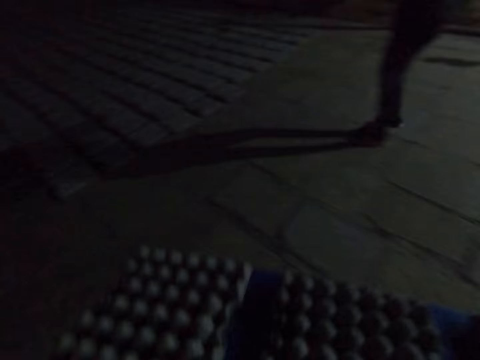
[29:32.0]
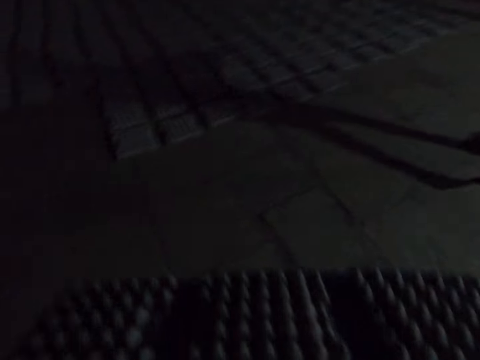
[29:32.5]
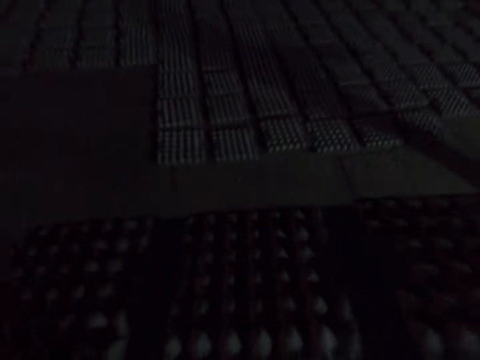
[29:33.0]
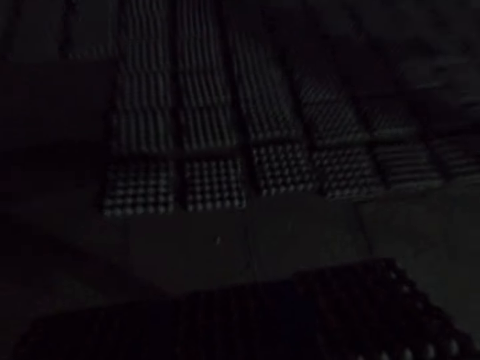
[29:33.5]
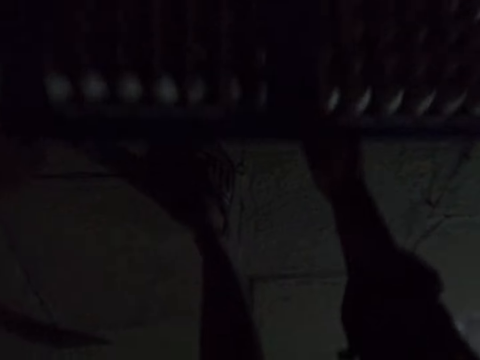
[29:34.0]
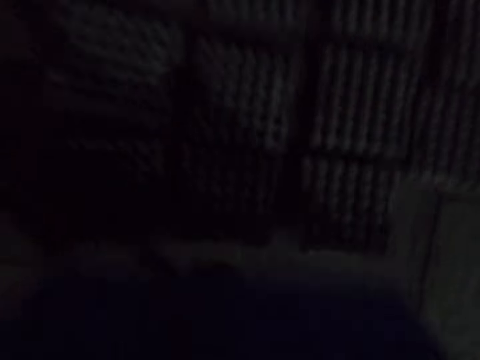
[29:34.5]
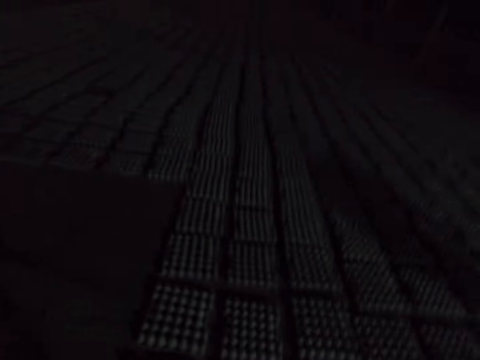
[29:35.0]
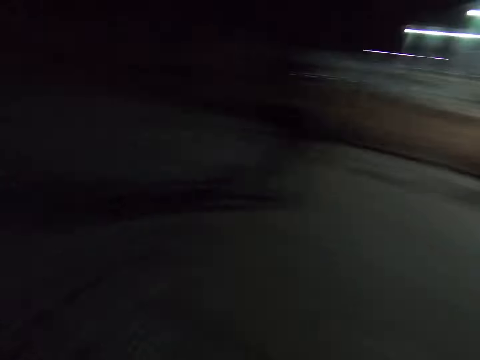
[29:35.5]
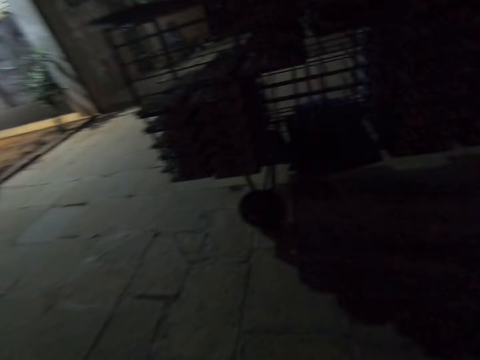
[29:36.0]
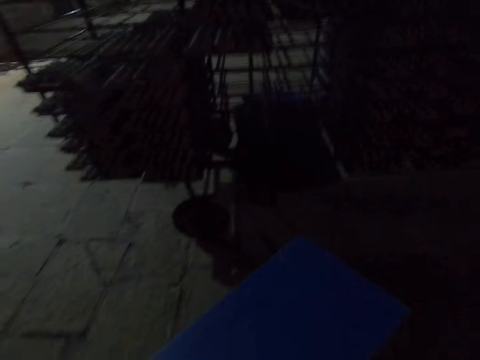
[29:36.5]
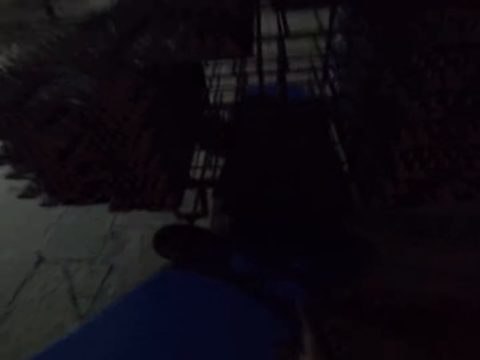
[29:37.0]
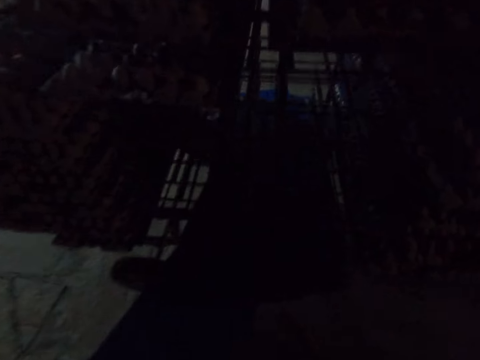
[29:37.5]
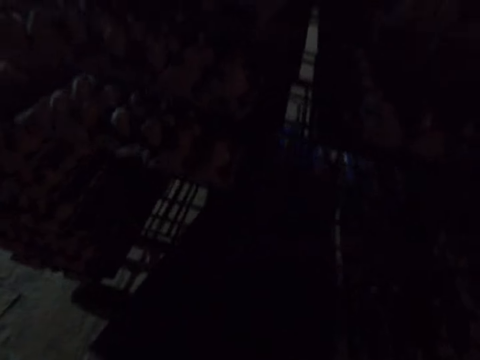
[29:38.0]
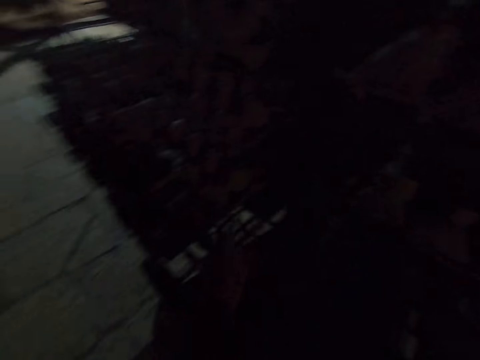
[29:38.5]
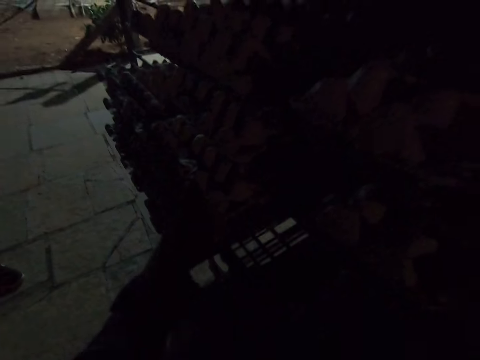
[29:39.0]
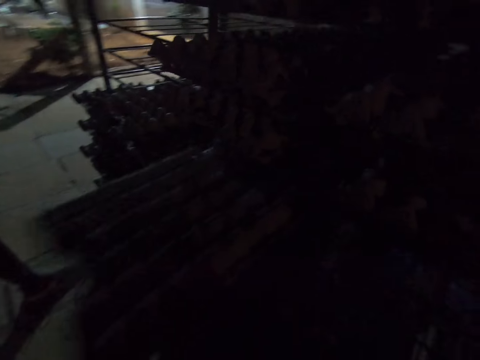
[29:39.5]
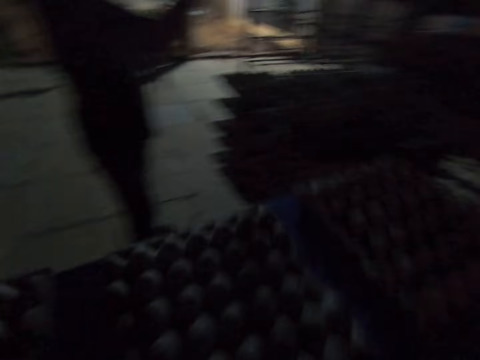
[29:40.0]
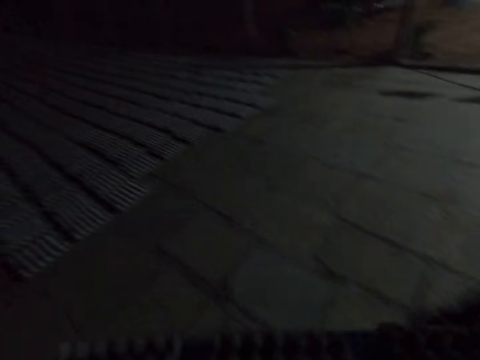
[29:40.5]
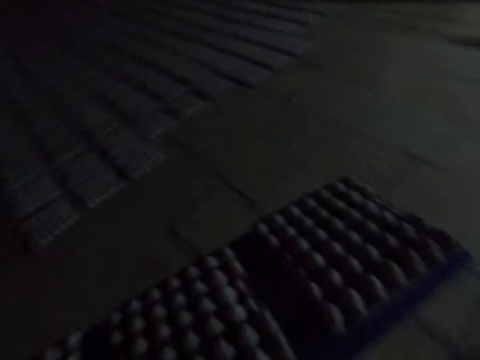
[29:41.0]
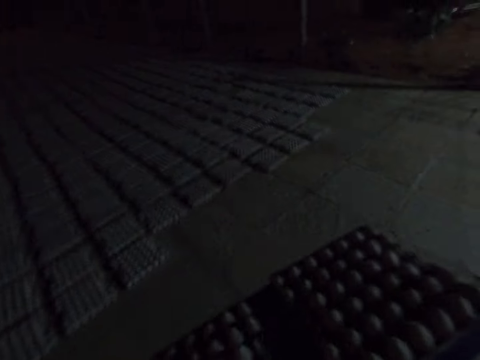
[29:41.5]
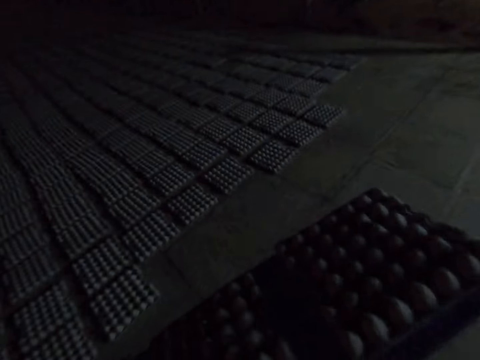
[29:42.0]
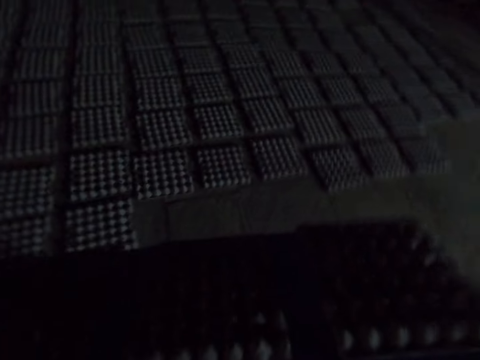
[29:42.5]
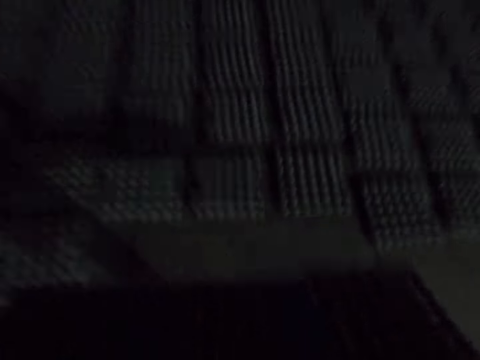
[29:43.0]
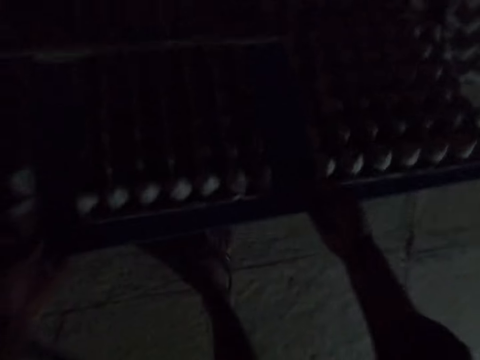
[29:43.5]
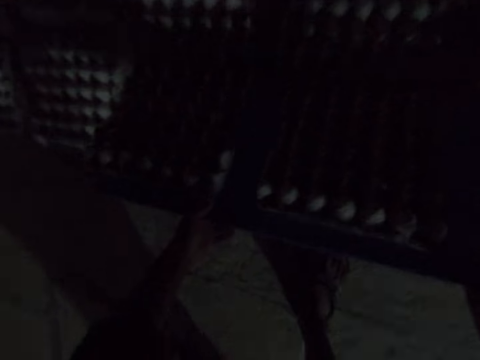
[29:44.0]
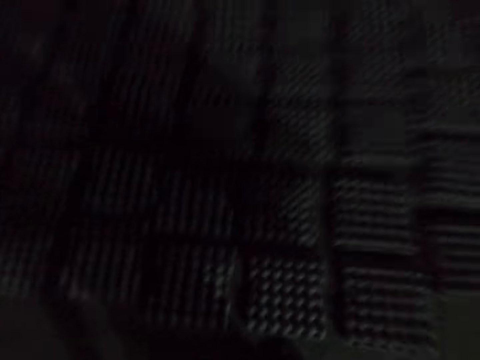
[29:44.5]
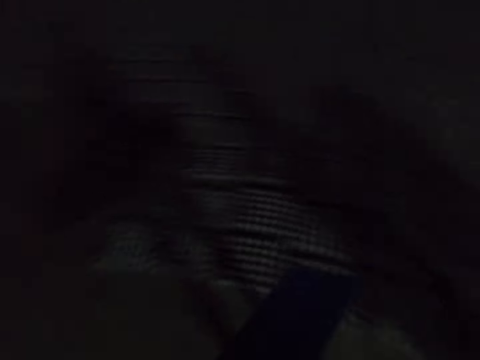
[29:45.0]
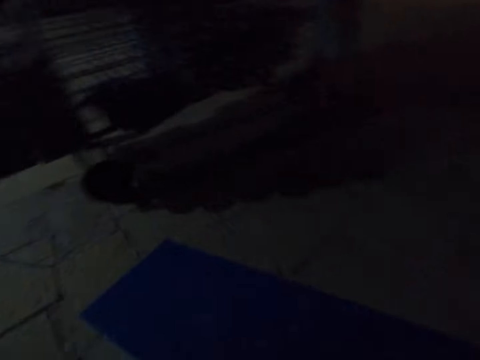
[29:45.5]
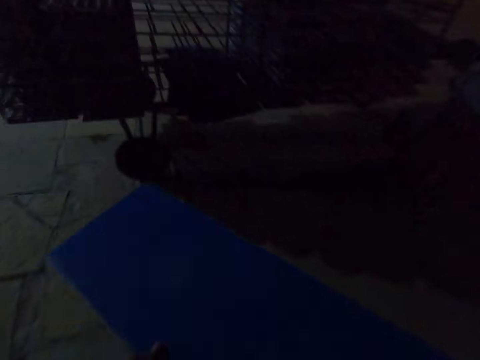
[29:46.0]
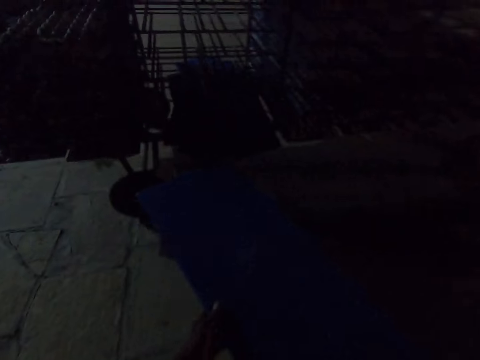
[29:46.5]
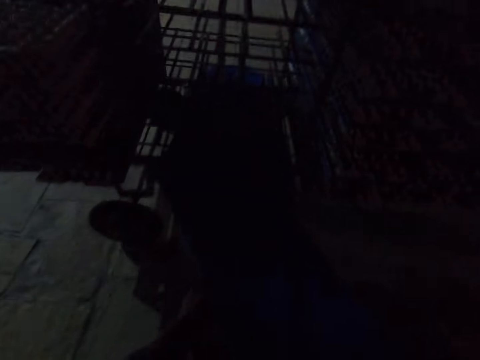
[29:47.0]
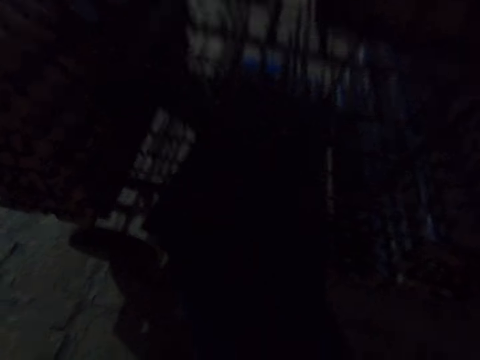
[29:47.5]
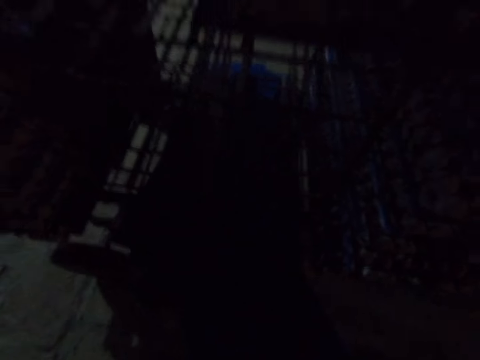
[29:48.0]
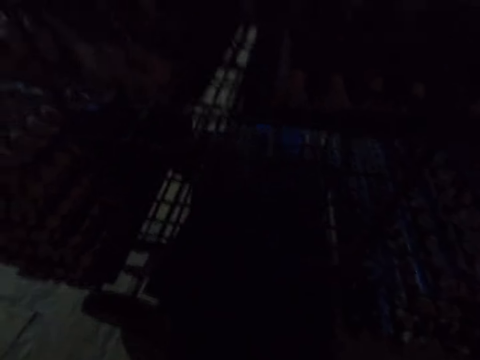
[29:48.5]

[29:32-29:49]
A man walks around. The camera wearer walks around, looks around, and talks to the man. They drop egg trays, walk around, and look around. They talk to the man and put an egg crate carrier in a trolley. The man talks to the camera wearer. The camera wearer picks up the egg crate carrier and grabs the egg trays. The man grabs the egg trays. The camera wearer looks around, walks around, and talks to the man. They drop the egg trays and look around. The man talks to the camera wearer. The camera wearer walks around and puts the egg crate carrier in the trolley.

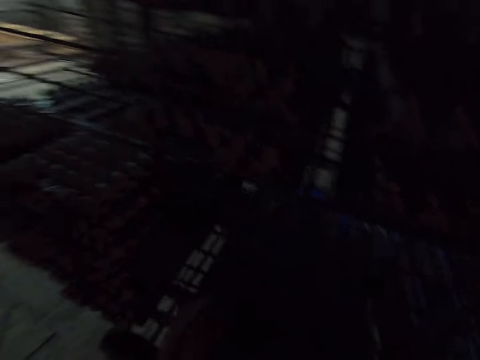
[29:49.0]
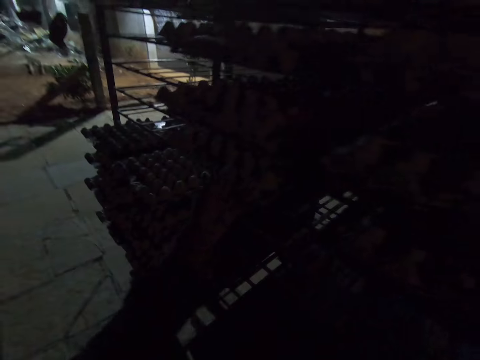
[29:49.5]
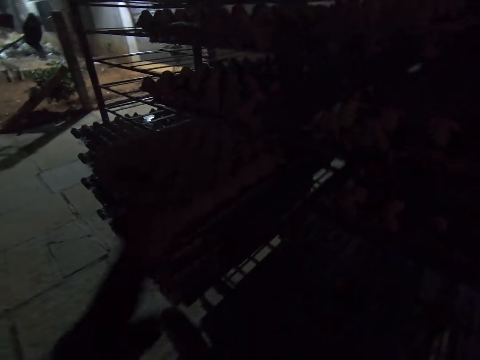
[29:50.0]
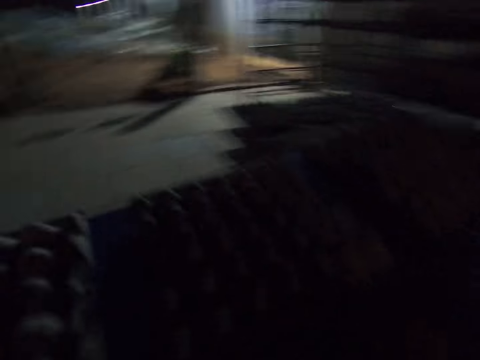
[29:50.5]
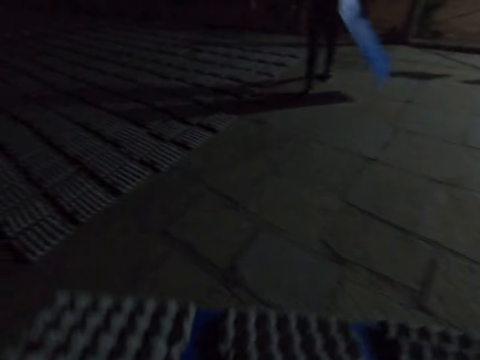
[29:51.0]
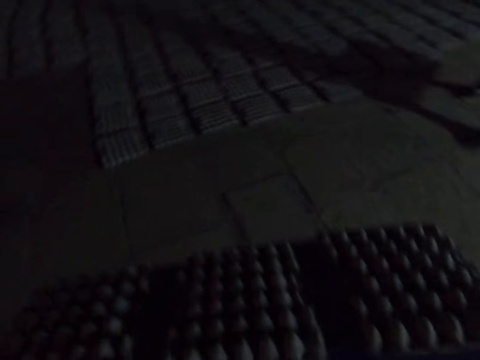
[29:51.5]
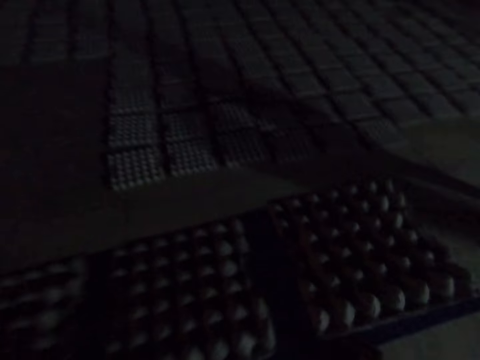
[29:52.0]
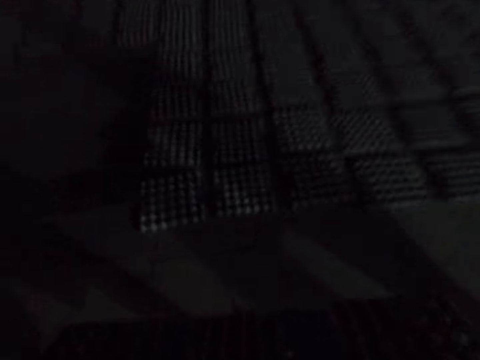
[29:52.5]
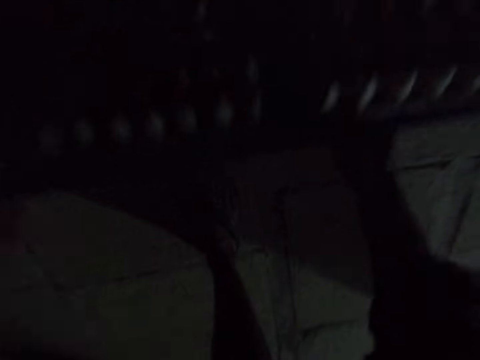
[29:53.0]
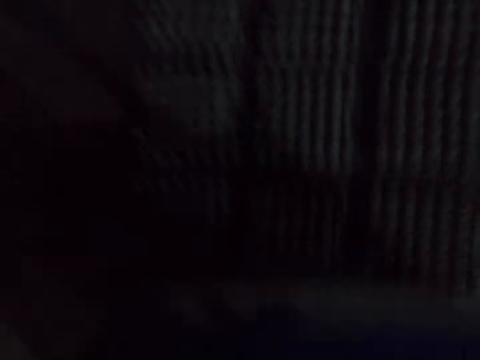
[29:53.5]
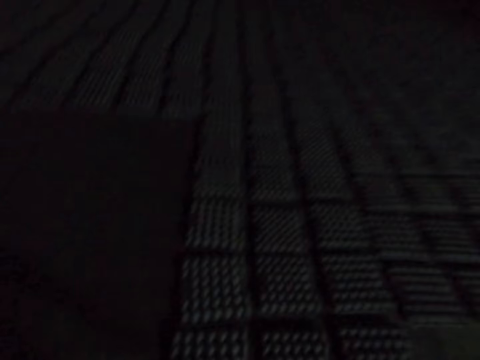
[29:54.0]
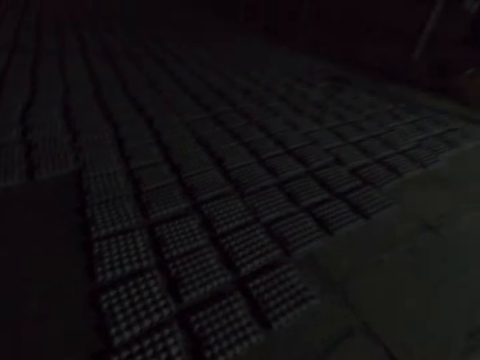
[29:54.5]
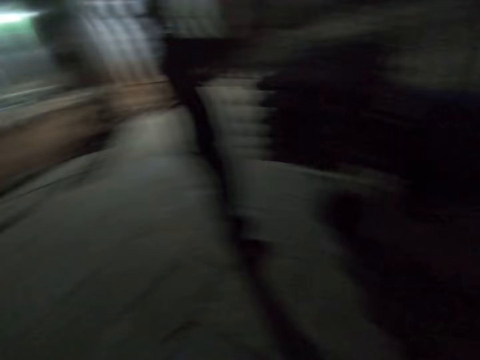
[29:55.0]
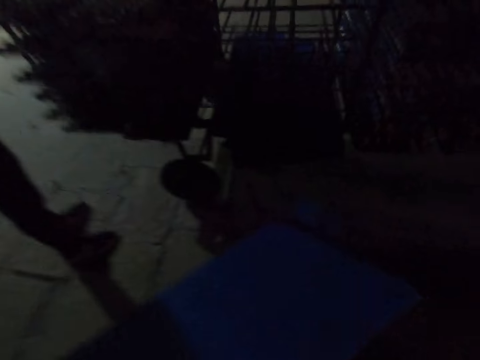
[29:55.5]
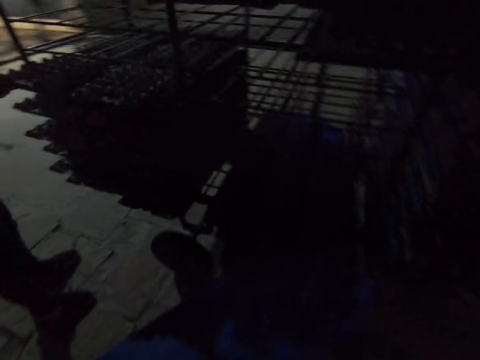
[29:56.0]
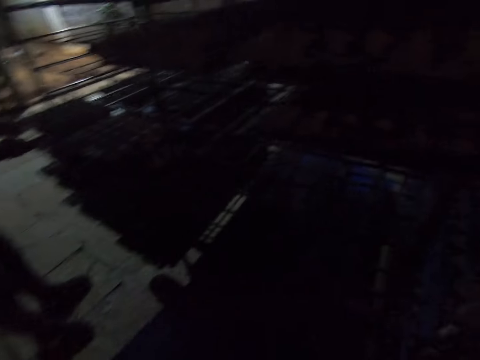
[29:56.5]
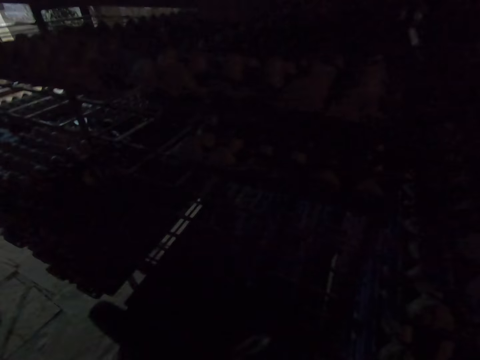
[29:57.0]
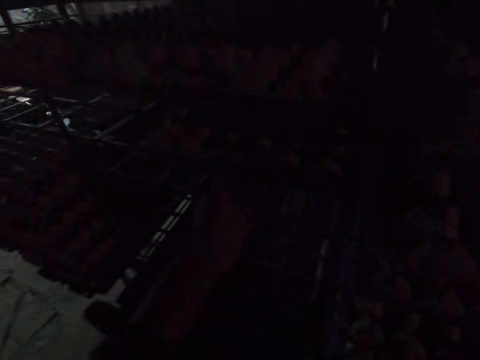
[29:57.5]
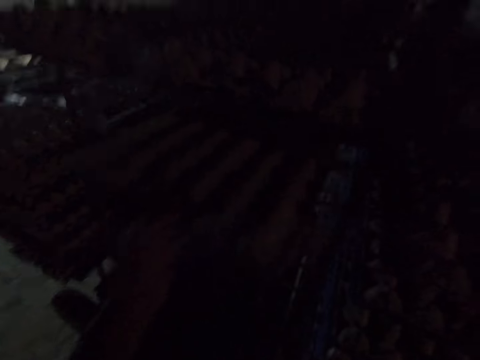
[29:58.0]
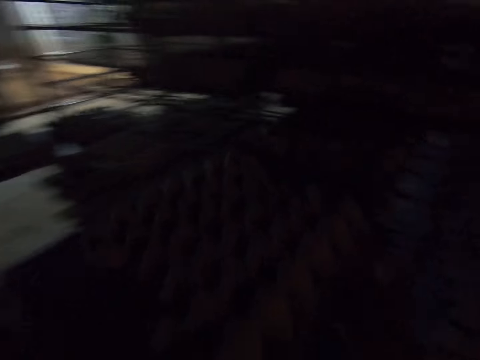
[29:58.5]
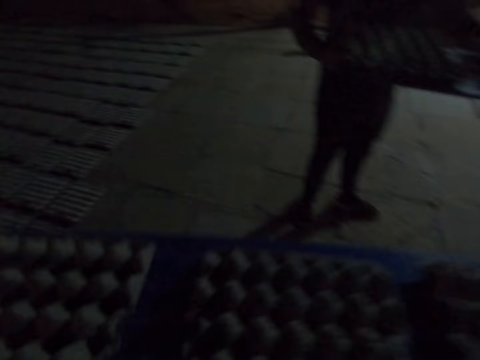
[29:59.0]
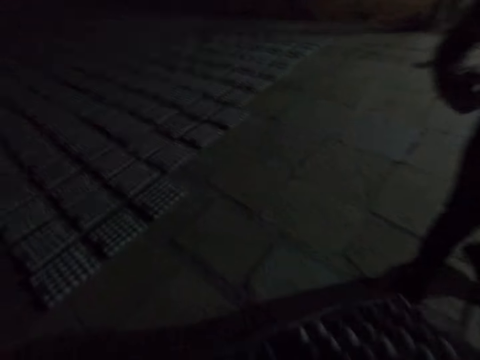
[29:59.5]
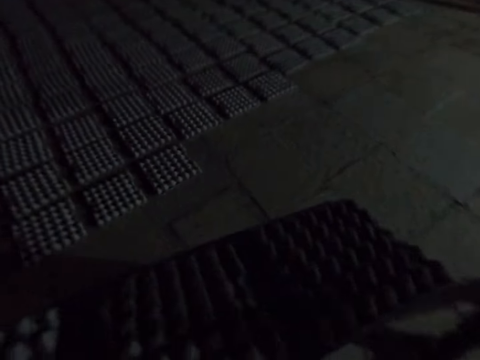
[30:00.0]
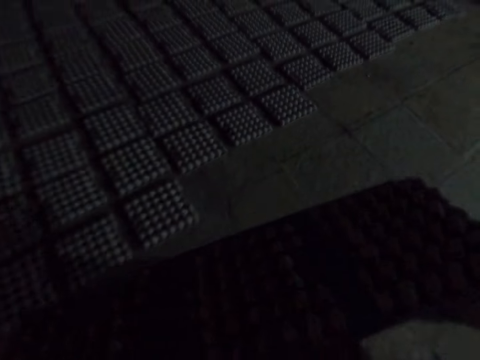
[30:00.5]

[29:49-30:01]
The camera wearer picks up the egg crate carrier. A man talks to the camera wearer. The camera wearer walks around and looks around. The man walks around. The camera wearer talks to the man. They put the egg crates down. They walk around, look around, and talk to the man. The man grabs egg trays. The camera wearer puts the egg crate carrier in the trolley. The man talks to the camera wearer. The camera wearer talks to the man. They pick up the egg crate carrier. They walk around and look around. The man talks to the camera wearer.
